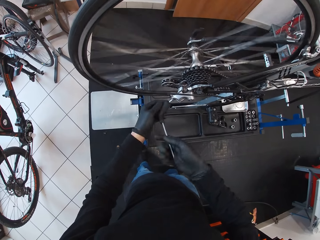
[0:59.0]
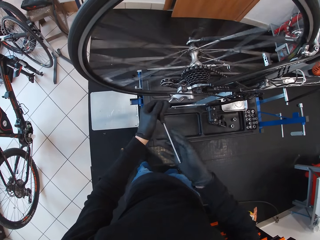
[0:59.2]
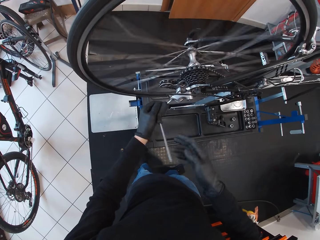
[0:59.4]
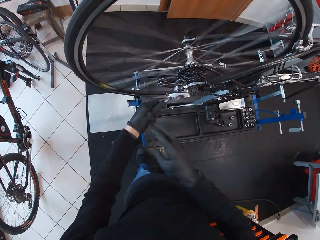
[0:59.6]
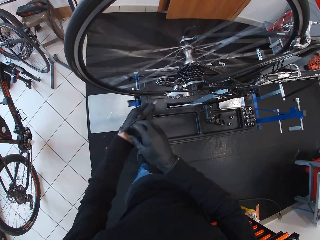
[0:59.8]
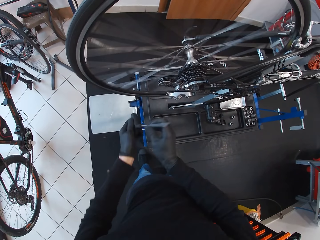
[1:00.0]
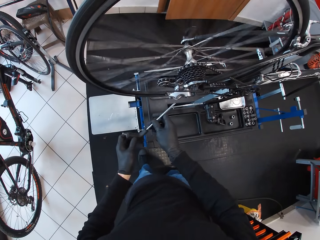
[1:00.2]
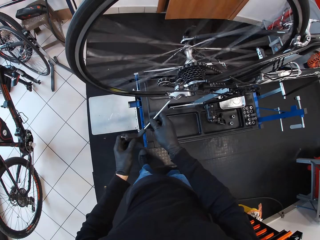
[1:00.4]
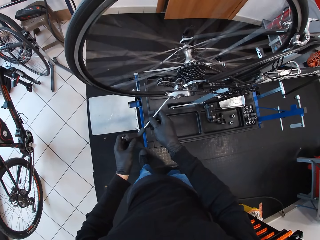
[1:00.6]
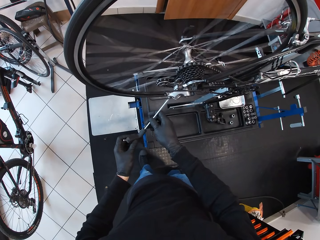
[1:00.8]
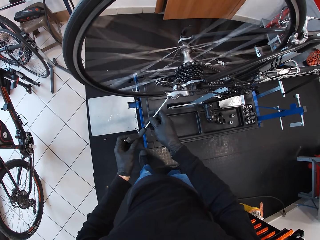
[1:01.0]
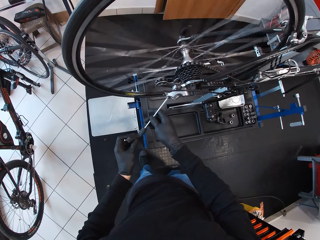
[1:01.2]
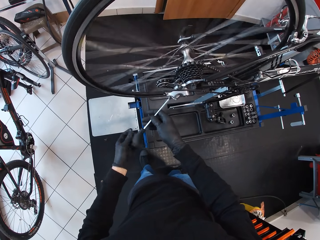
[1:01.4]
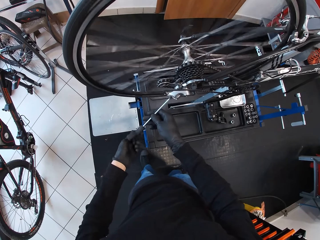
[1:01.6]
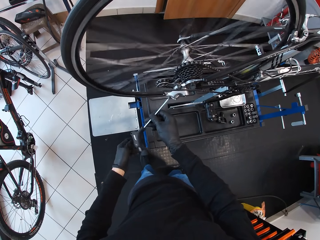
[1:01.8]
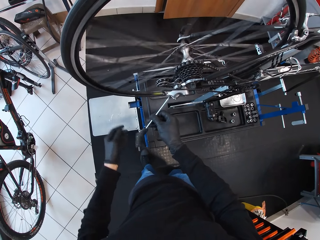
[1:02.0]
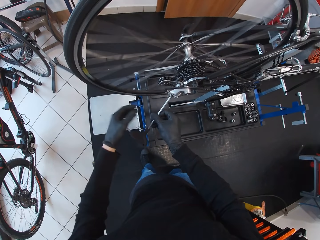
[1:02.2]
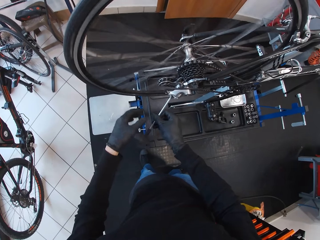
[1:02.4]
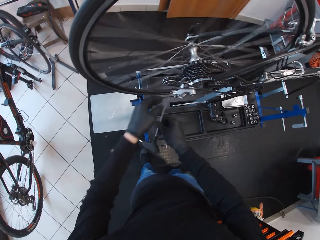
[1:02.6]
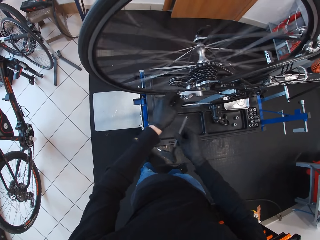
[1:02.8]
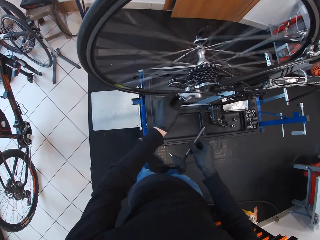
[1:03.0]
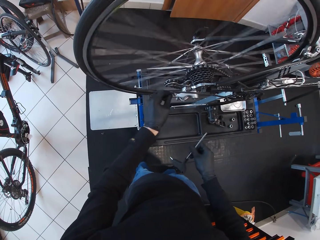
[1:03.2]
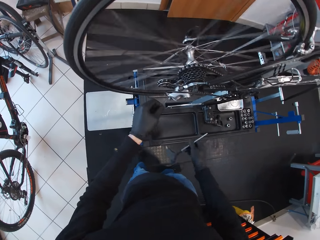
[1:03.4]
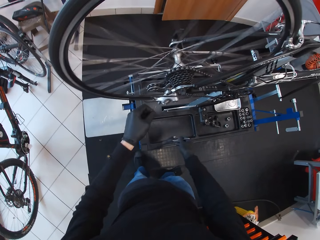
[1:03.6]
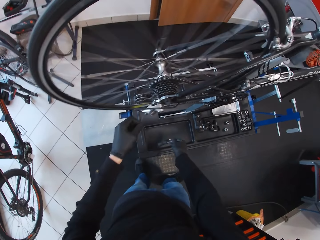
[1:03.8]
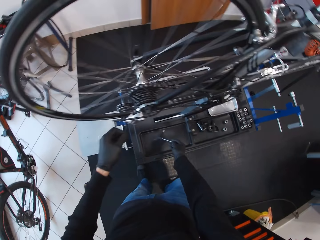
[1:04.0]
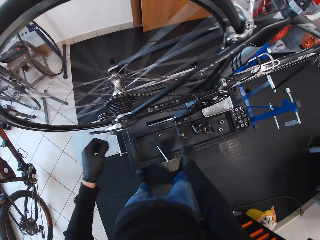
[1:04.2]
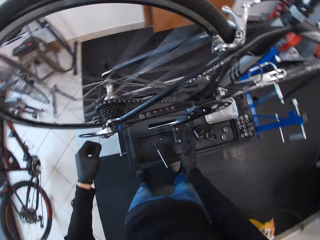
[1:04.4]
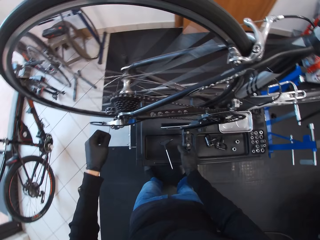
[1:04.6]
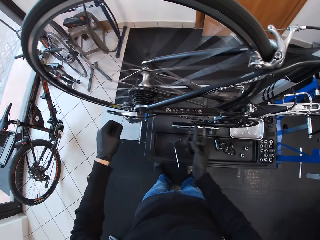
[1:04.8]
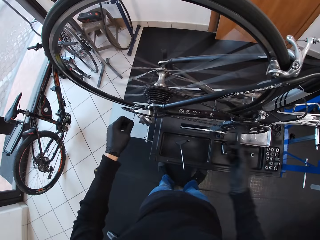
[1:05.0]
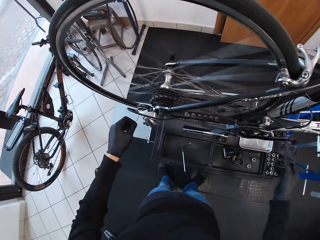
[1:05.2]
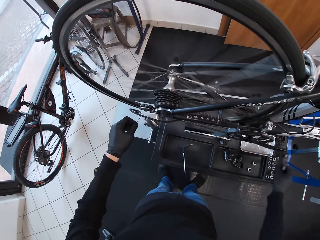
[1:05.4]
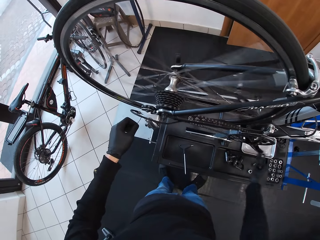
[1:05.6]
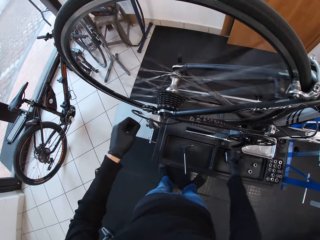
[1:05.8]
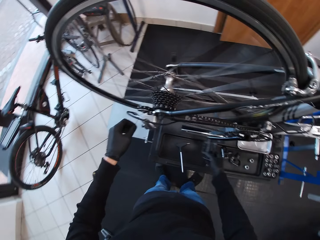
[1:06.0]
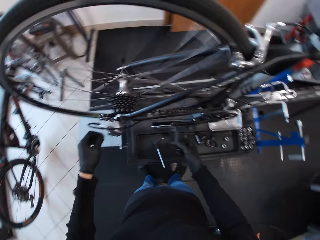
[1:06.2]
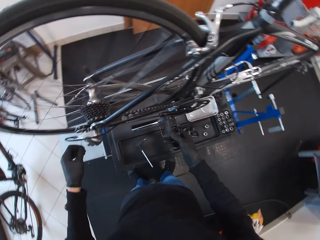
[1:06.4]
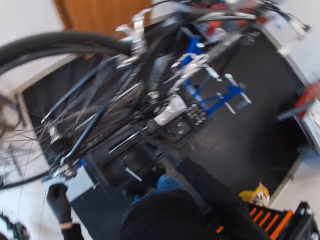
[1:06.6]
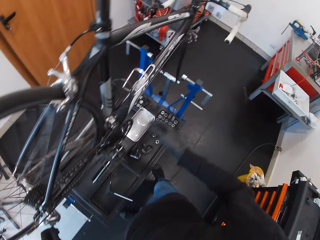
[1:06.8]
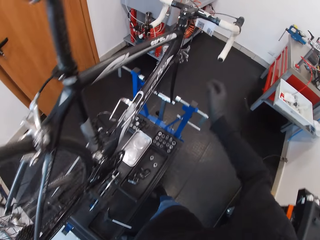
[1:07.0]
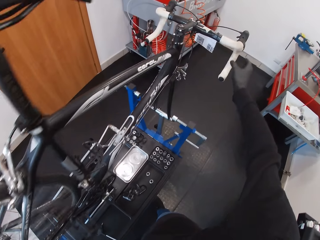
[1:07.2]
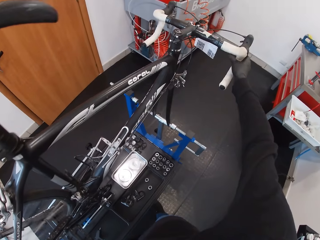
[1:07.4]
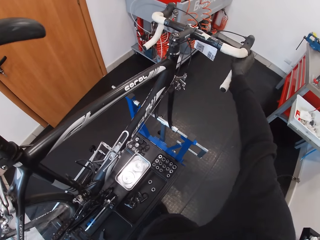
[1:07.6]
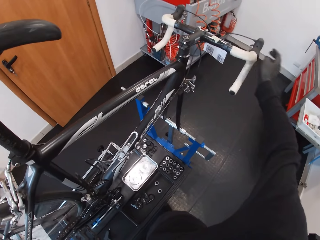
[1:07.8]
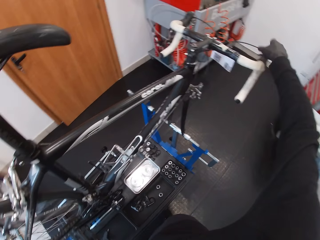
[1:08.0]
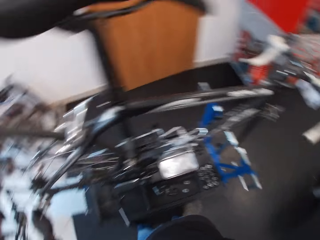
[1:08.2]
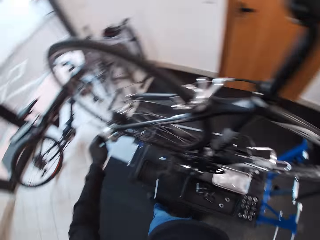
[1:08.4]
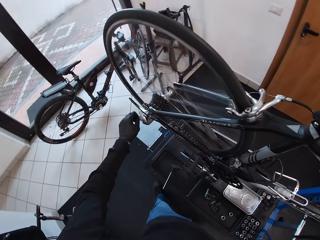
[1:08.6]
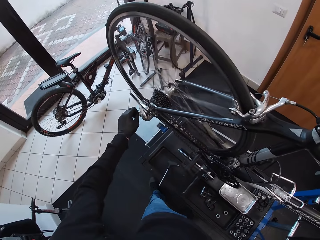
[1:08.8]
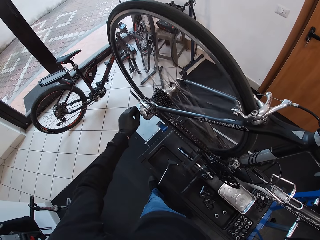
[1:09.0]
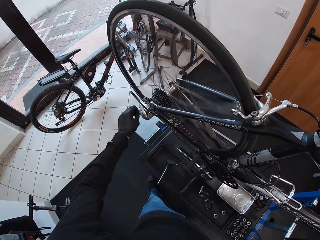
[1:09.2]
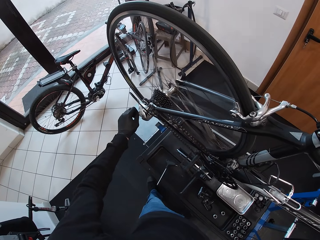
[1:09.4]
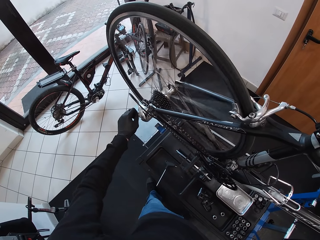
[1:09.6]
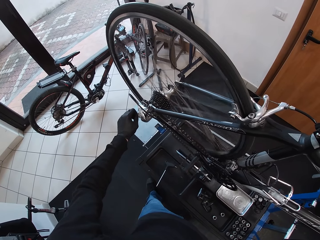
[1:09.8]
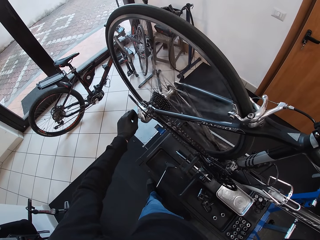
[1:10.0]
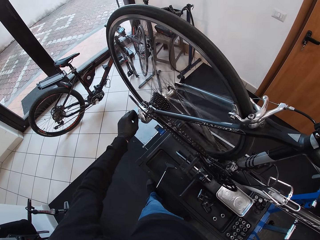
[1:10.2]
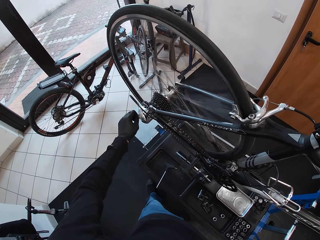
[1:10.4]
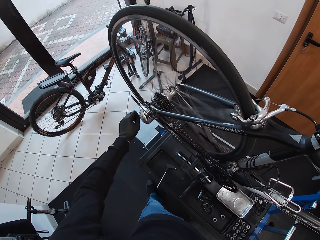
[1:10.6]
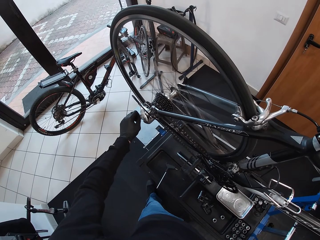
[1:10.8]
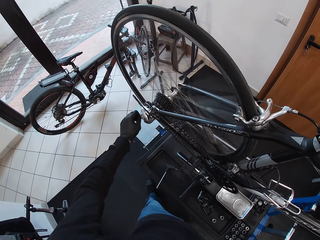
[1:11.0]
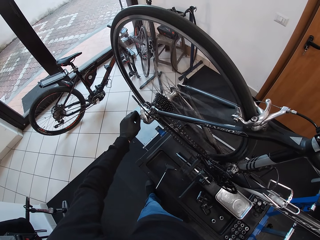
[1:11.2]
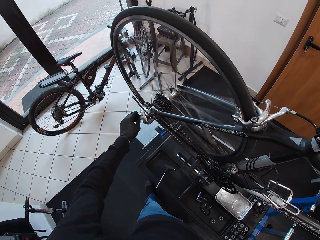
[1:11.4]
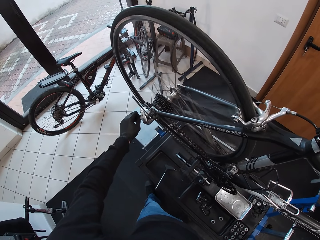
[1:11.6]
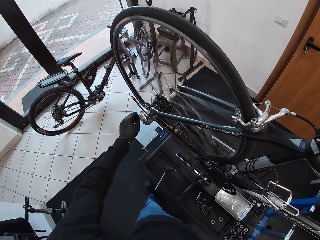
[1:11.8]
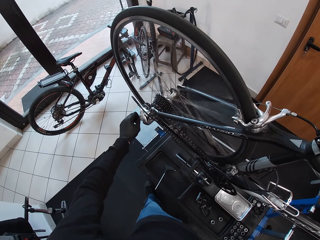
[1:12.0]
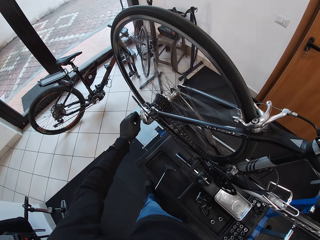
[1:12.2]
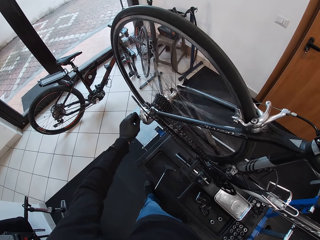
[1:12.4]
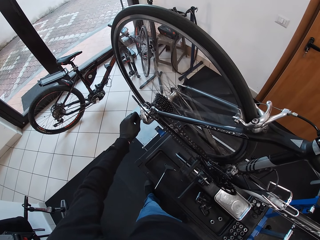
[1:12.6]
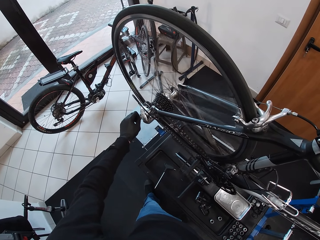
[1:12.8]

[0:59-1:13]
The camera wearer opens something from the bicycle. They put the screwdriver on the ground. They rotate the pedal. They touch the brake hoods. They look at the bicycle.

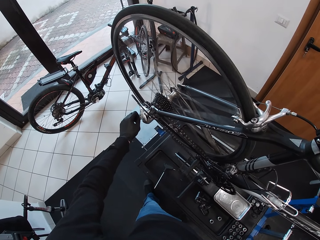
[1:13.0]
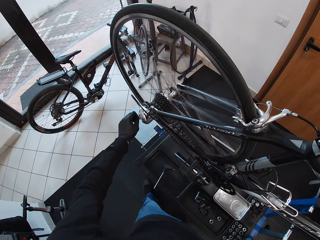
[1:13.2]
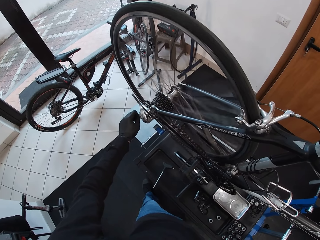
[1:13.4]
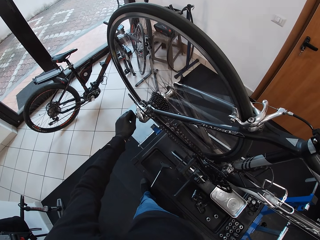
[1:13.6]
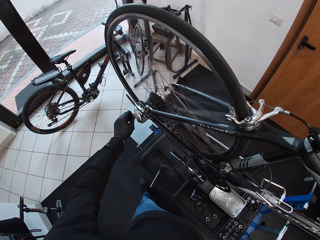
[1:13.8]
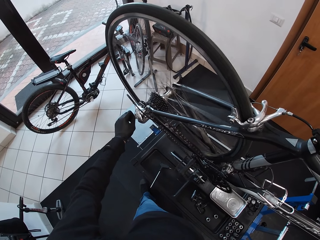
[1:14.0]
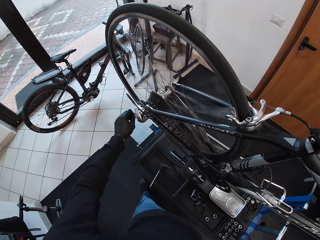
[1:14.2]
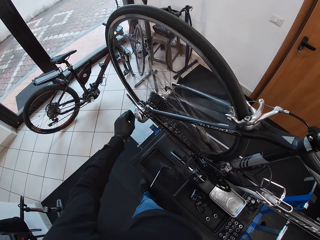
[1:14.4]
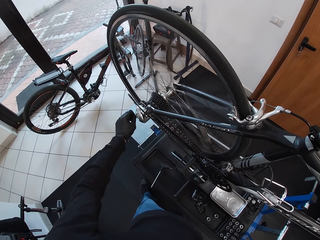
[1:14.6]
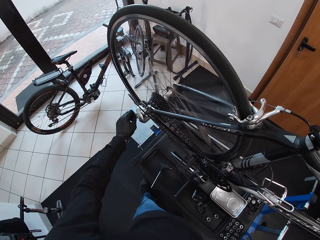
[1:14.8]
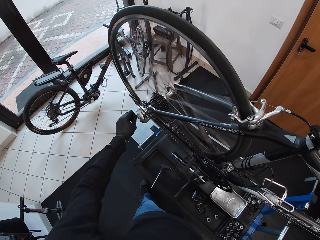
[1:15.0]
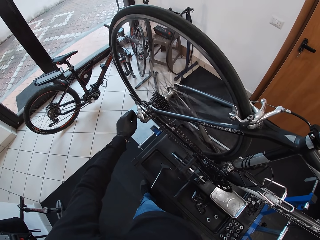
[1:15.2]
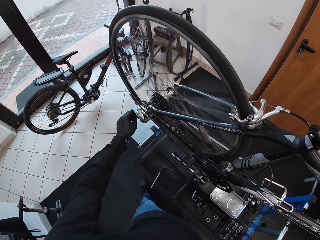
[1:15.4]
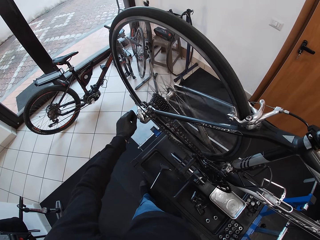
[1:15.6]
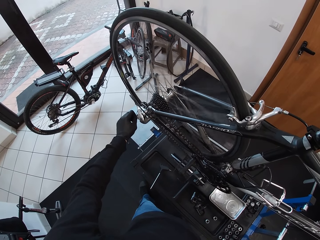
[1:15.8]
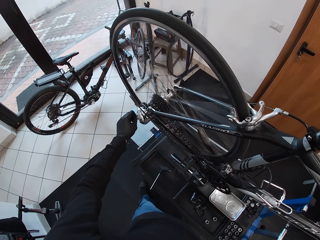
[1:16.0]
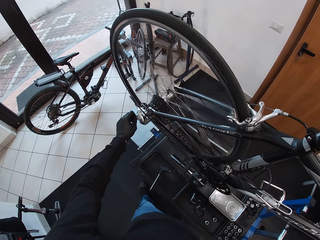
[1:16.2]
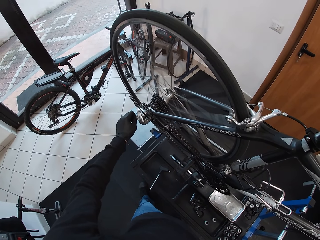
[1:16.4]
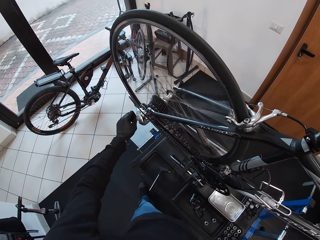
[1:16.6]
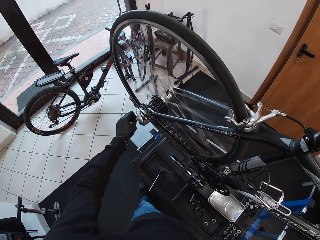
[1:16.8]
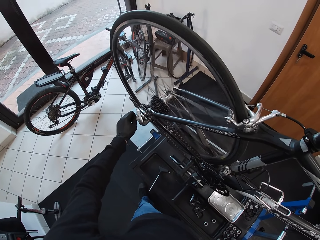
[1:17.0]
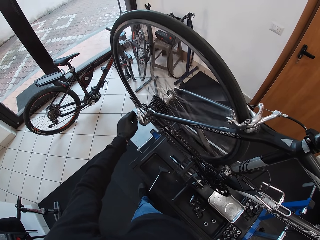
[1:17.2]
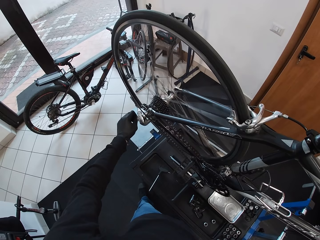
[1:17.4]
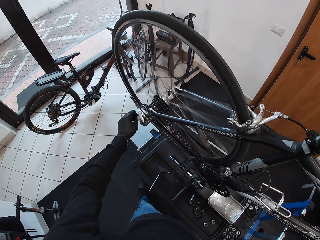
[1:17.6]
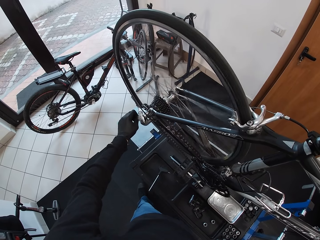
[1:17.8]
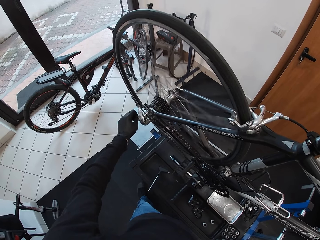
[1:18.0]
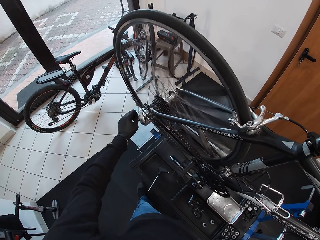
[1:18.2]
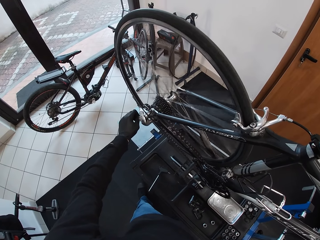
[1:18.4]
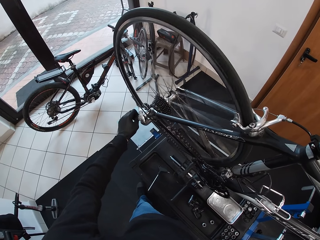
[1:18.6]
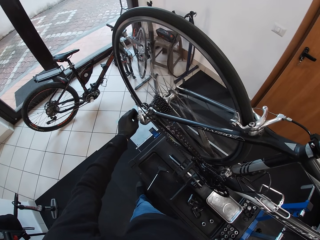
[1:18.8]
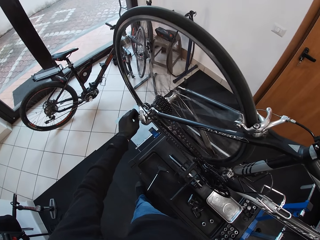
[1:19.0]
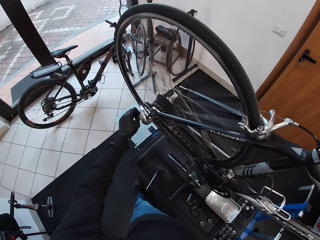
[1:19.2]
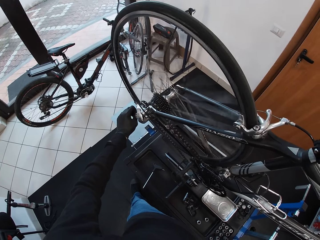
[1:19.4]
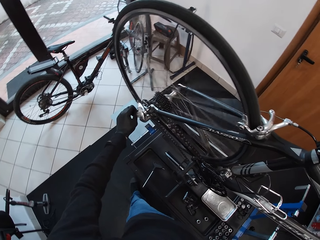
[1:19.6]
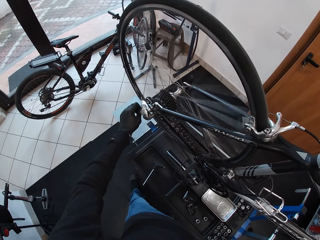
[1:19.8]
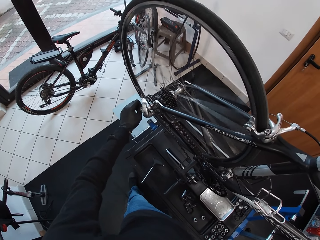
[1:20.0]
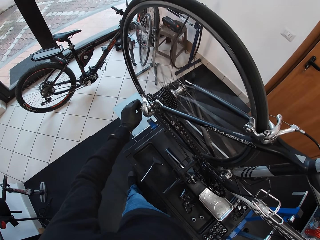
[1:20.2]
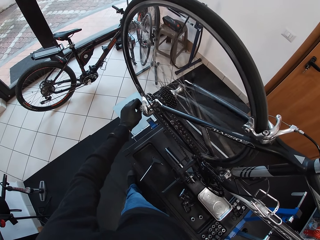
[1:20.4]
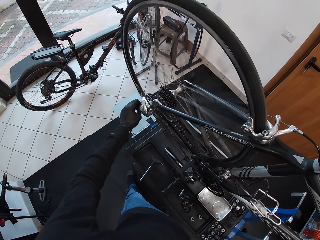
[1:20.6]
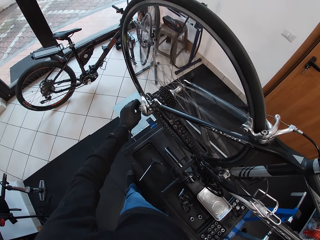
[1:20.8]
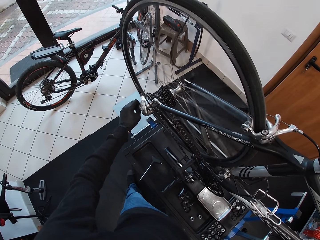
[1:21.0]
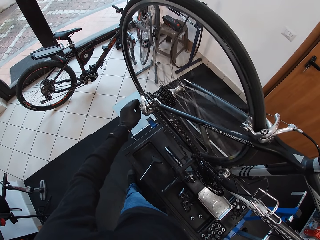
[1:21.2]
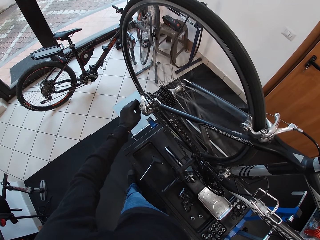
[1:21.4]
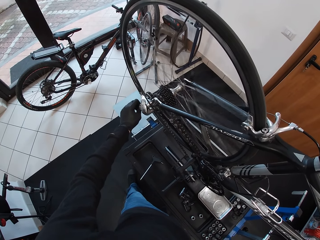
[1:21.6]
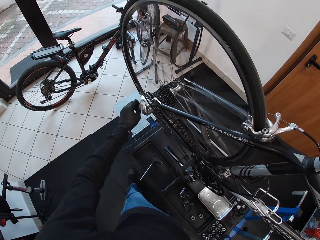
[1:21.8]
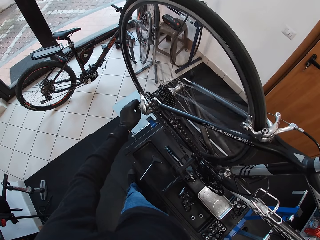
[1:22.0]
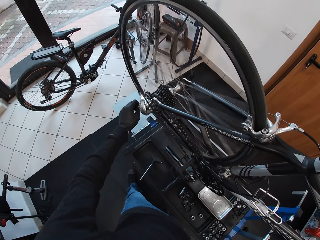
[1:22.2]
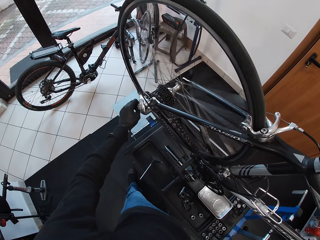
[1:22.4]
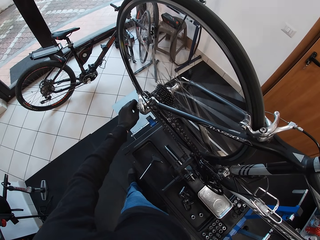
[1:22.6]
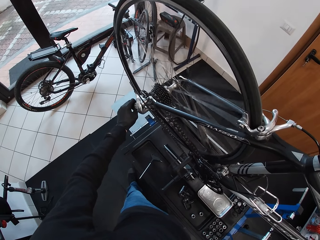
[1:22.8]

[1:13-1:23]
The camera wearer holds something. They touch the rear derailleur.
